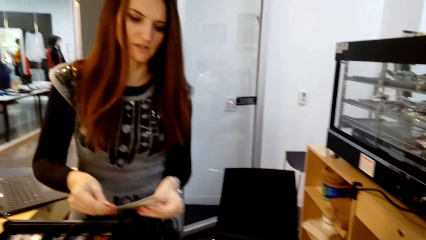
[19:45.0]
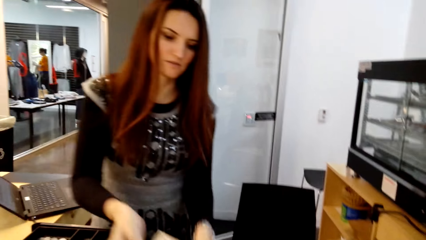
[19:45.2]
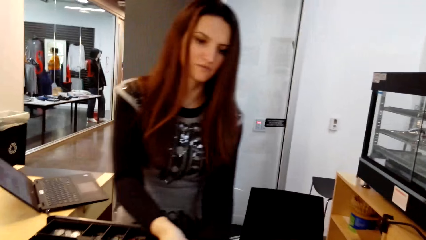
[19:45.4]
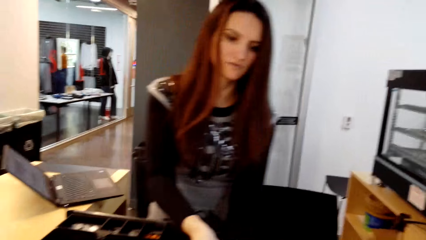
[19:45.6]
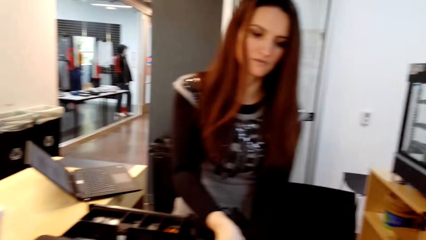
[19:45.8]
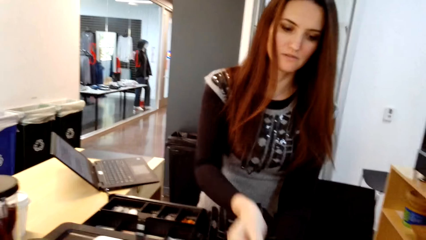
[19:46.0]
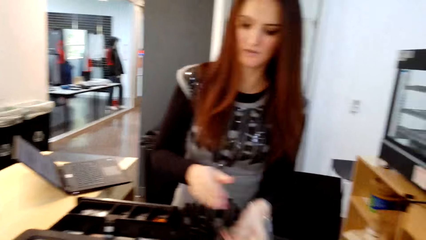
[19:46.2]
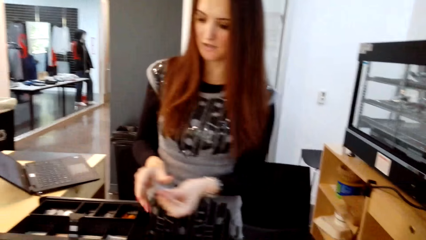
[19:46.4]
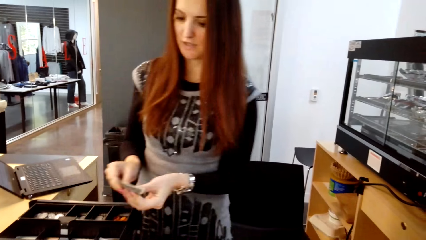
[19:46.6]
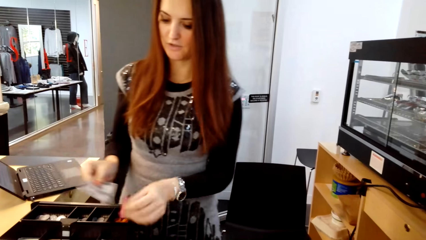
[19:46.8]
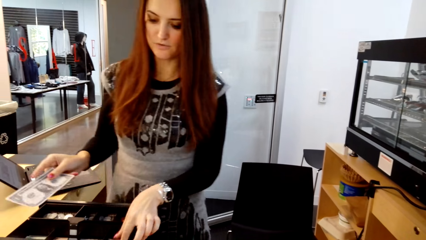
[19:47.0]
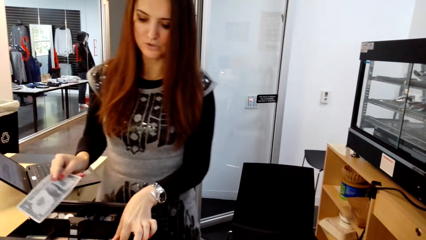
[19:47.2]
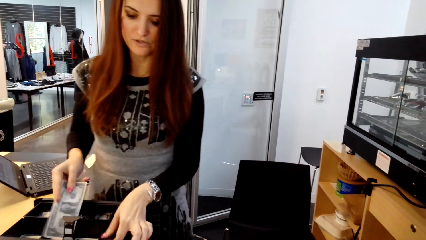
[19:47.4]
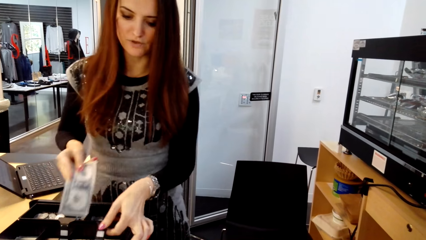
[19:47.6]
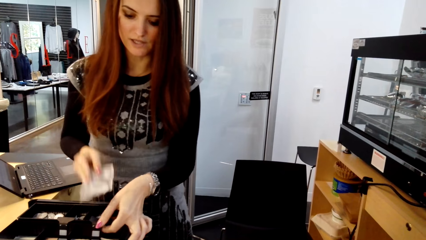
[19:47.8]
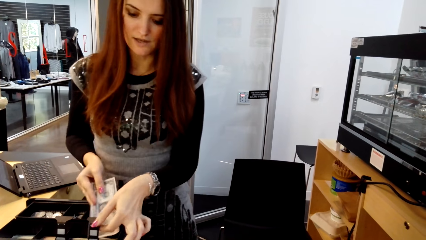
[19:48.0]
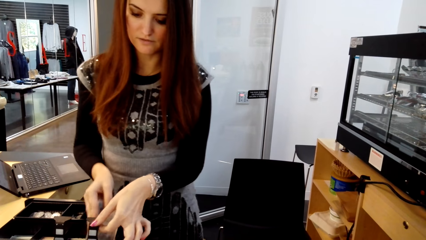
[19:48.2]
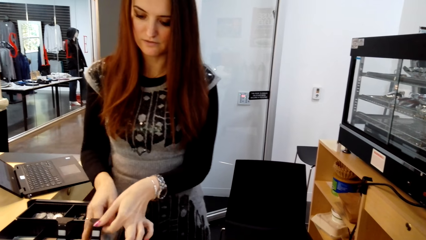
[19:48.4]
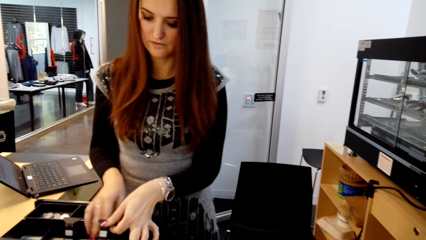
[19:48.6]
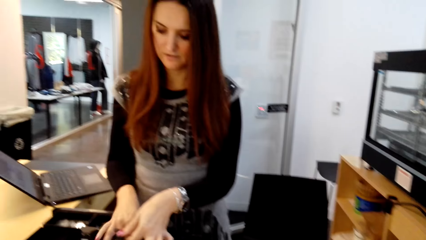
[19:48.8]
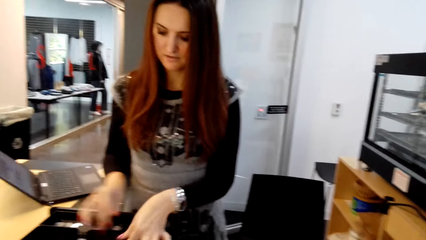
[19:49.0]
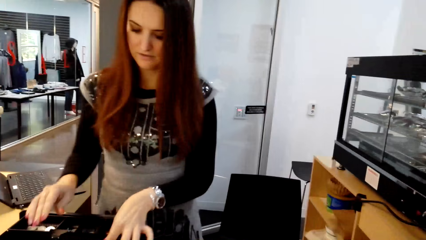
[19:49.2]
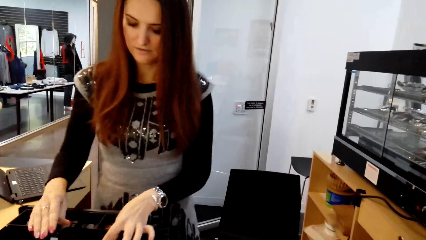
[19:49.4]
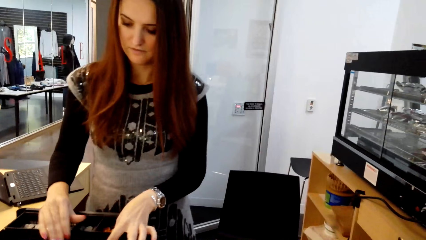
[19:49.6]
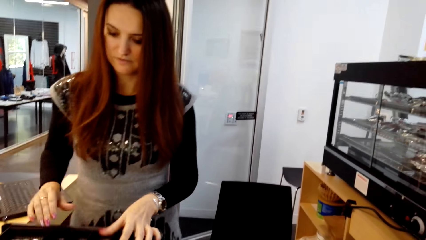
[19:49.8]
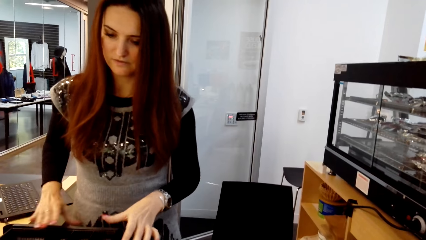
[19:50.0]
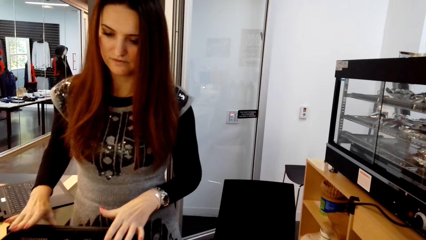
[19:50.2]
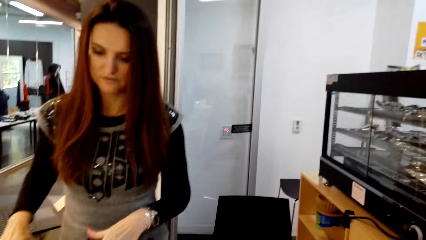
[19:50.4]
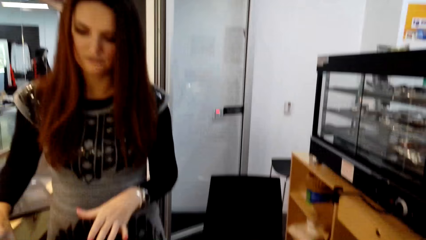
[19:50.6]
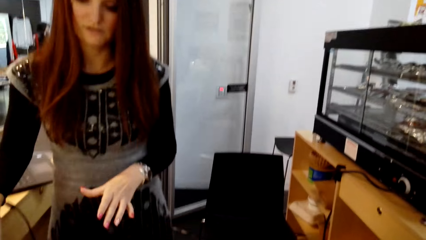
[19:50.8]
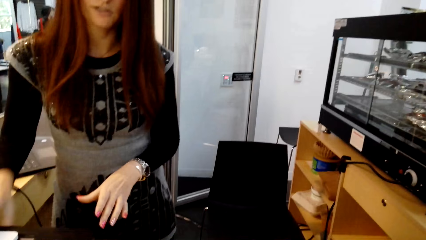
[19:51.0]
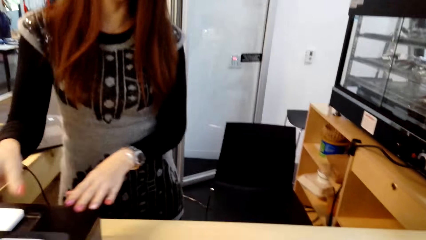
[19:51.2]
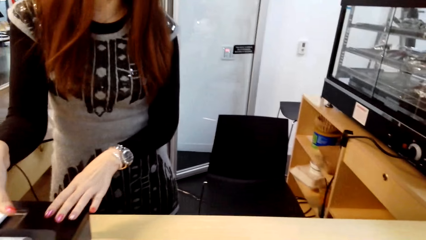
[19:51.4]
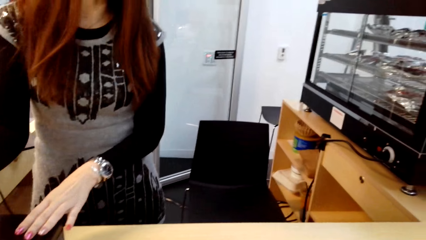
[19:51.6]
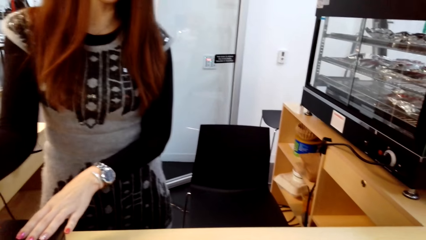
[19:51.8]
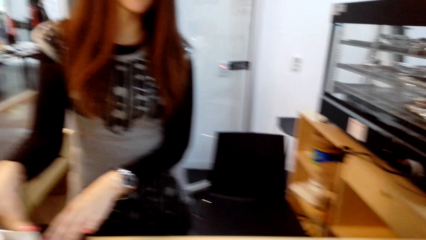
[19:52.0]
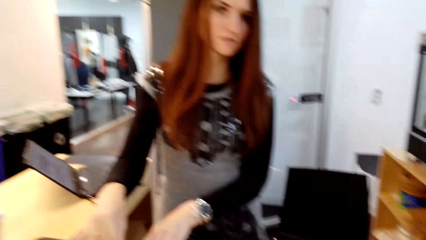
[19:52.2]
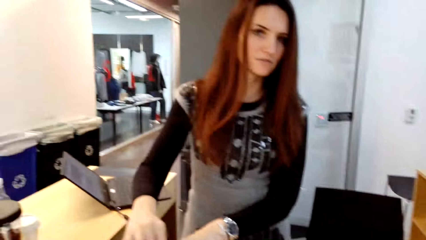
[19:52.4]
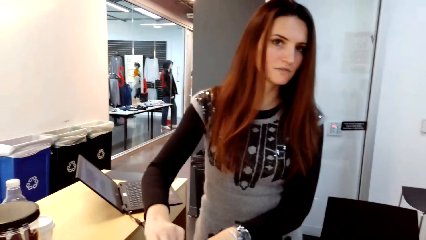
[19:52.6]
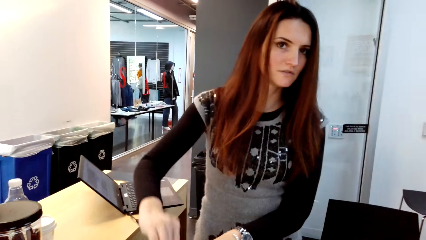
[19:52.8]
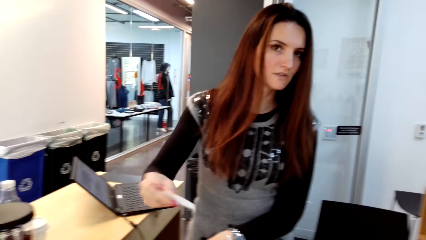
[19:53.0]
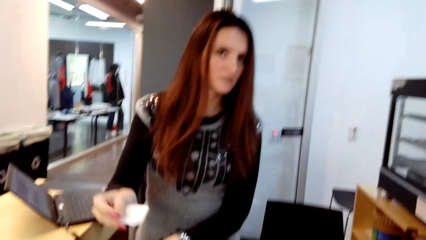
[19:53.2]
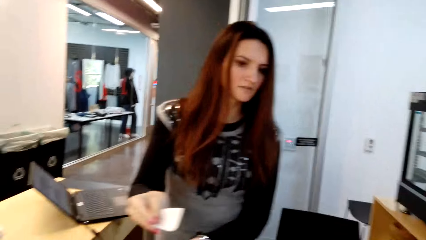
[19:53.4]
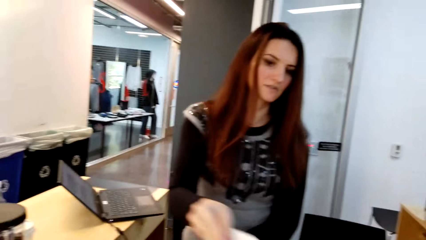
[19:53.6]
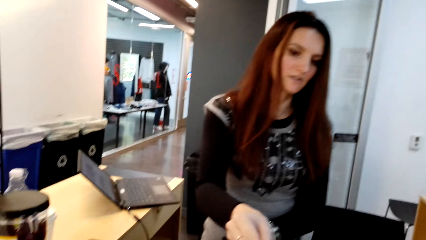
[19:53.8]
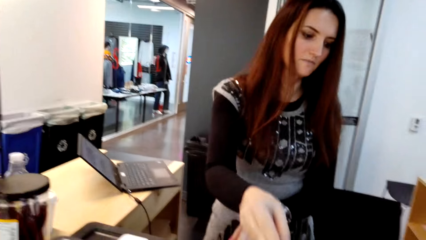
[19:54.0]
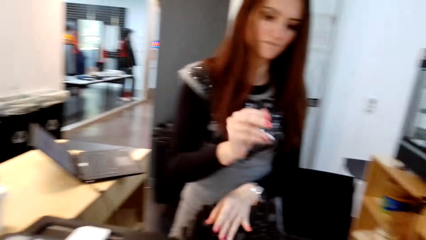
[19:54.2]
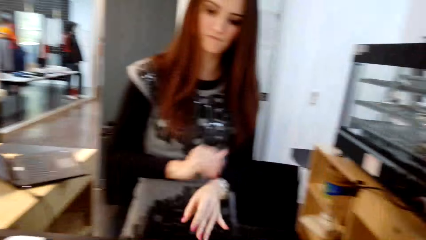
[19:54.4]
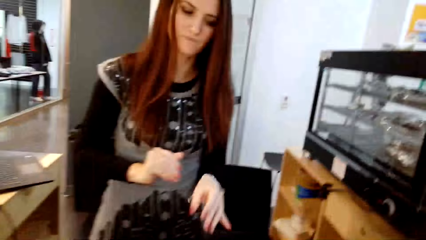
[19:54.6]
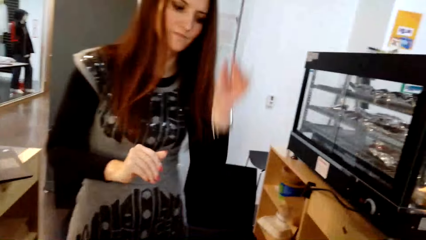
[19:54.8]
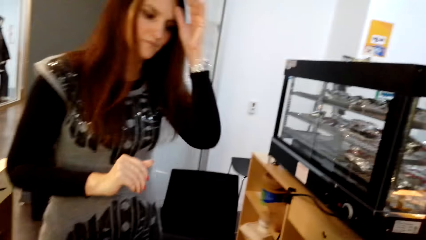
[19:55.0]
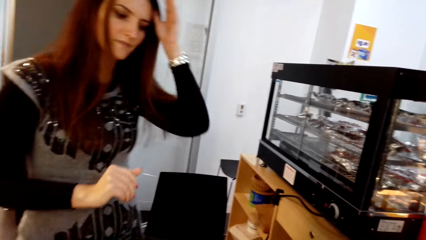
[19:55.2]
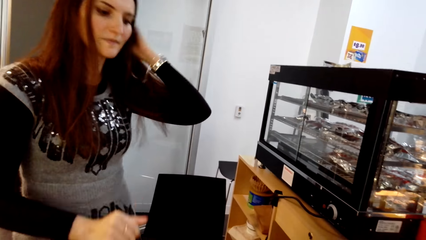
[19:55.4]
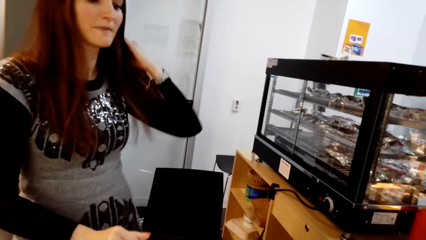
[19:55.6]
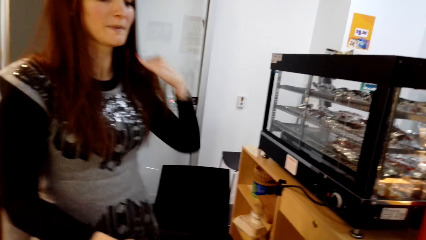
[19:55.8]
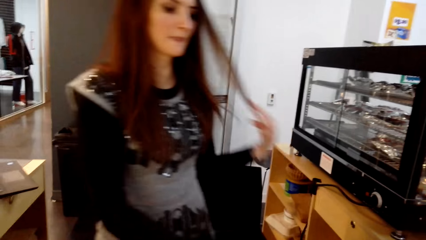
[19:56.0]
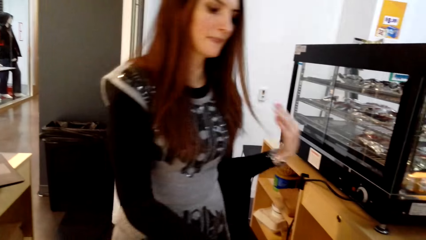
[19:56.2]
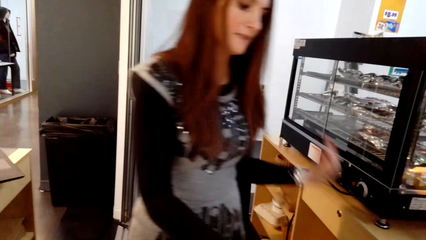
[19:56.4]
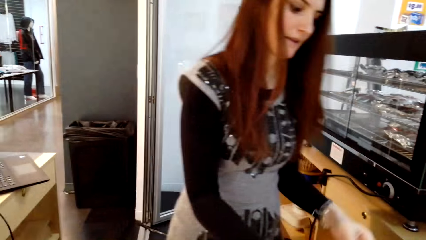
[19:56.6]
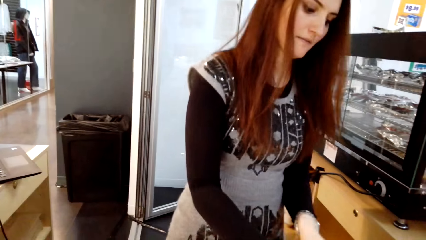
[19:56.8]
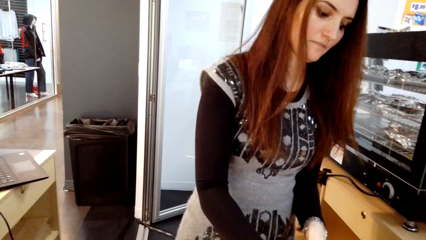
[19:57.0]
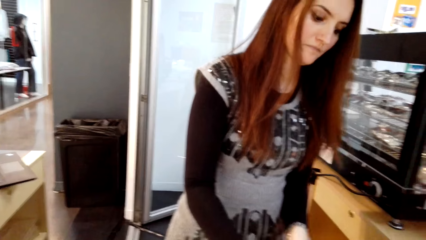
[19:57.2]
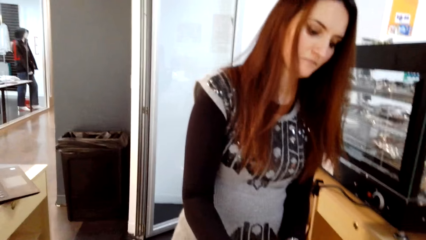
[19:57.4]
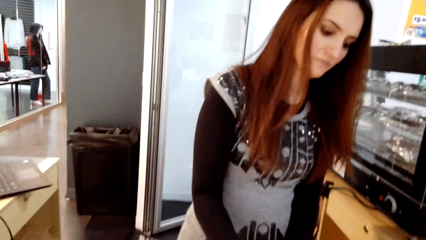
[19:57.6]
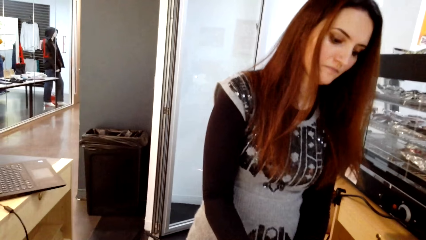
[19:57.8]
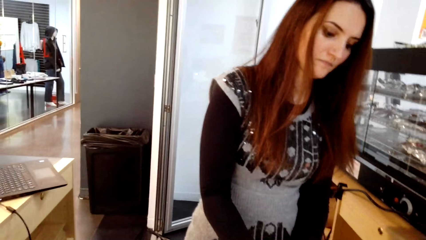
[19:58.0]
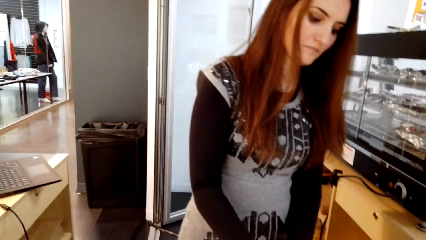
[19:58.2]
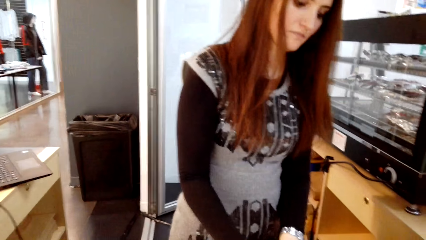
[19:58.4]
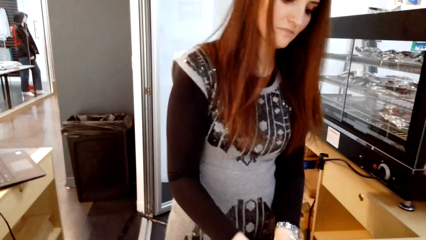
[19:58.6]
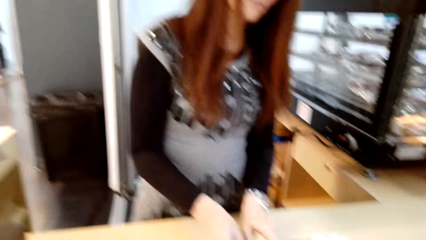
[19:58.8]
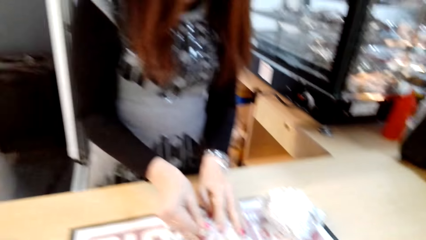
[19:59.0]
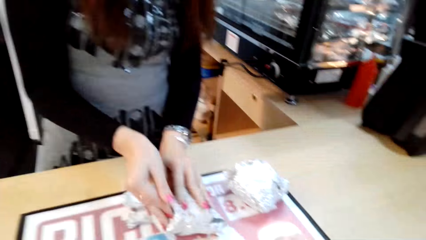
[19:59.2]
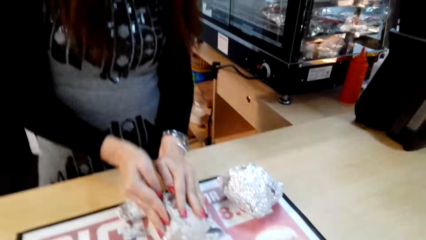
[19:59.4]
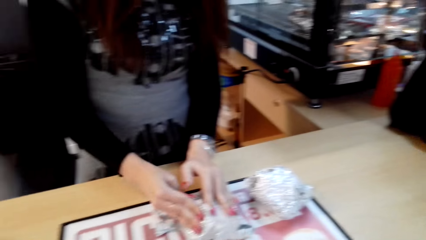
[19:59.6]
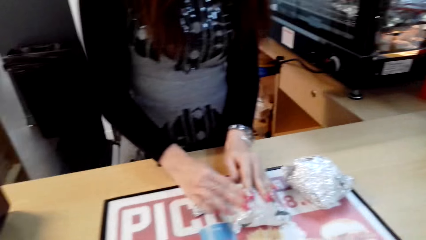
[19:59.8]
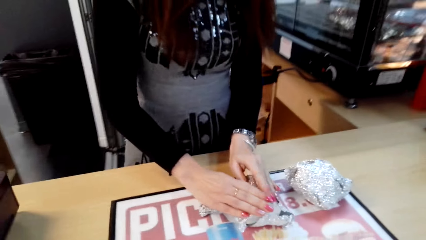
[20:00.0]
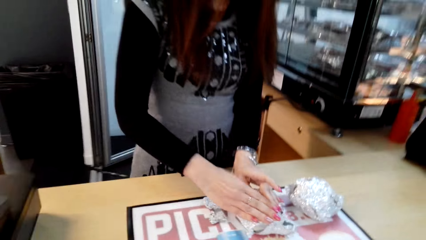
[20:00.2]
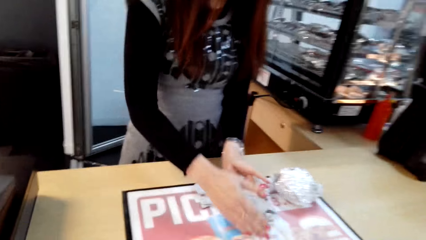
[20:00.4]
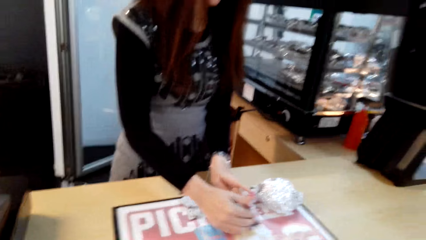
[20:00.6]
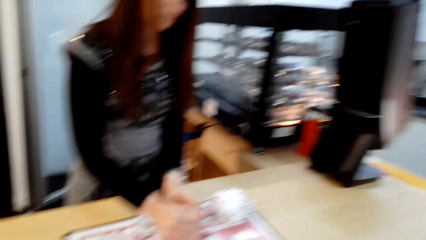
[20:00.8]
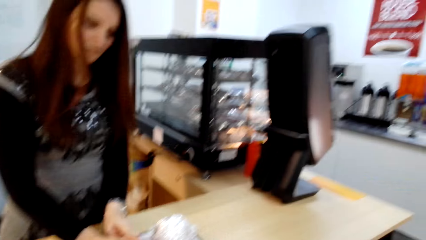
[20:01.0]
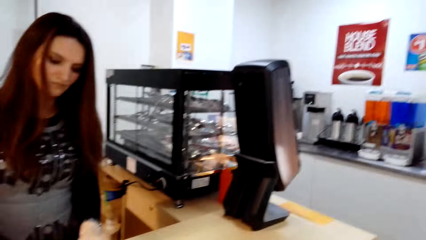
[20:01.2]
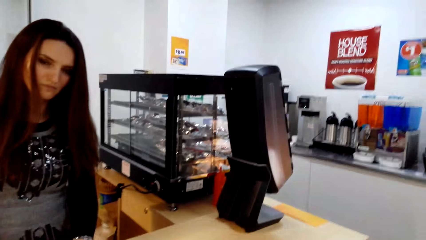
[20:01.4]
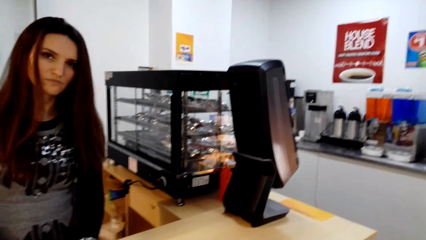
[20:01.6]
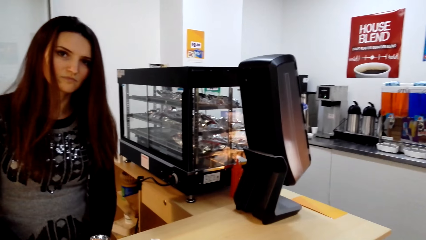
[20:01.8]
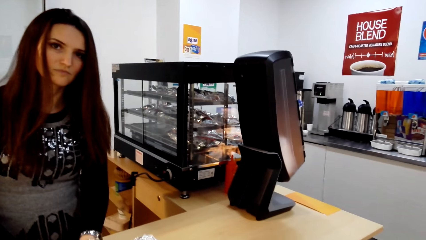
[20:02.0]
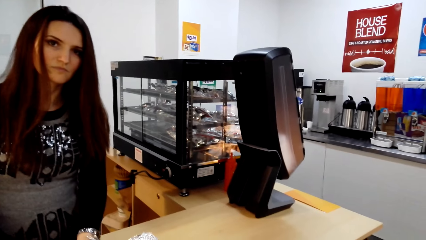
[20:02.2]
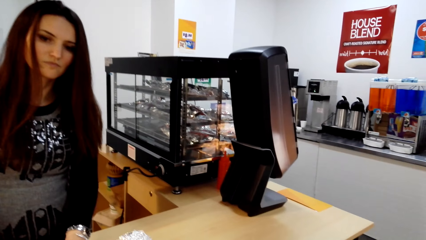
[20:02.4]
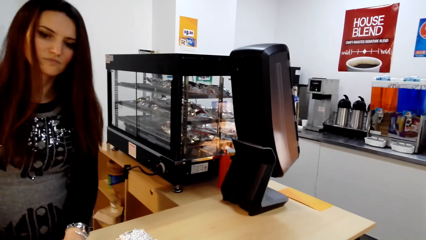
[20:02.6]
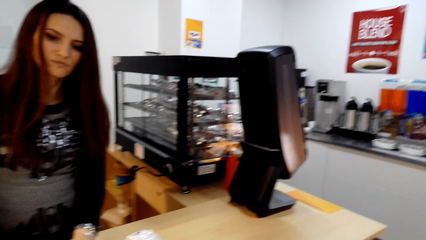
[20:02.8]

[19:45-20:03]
A man hands money to the camera wearer. The man puts money back in the cash register. The man closes the drawer and hands the receipt to the camera wearer. The man folds something.
